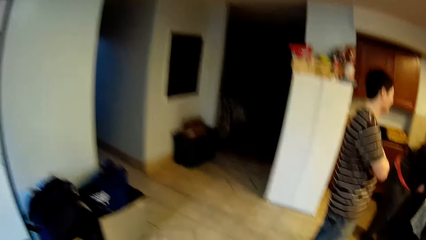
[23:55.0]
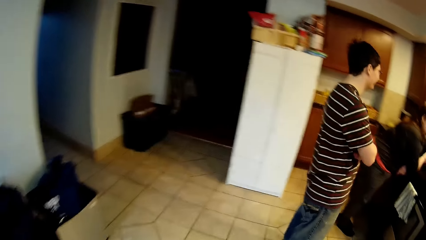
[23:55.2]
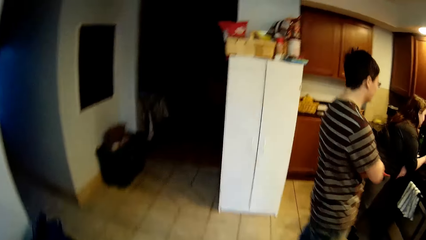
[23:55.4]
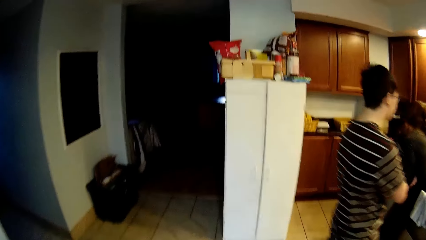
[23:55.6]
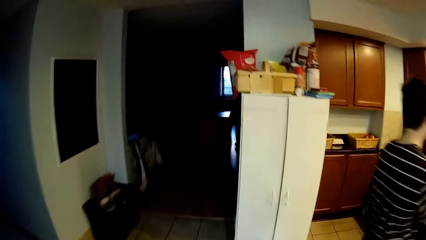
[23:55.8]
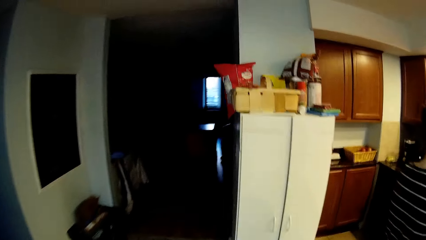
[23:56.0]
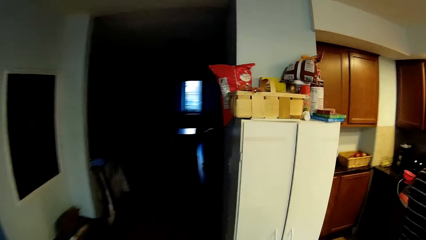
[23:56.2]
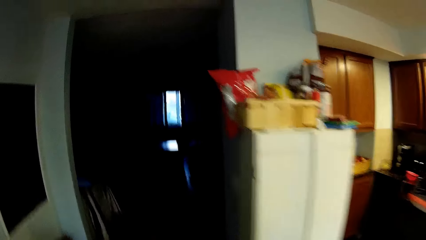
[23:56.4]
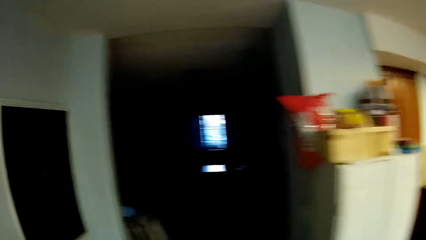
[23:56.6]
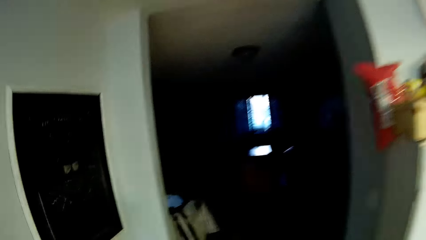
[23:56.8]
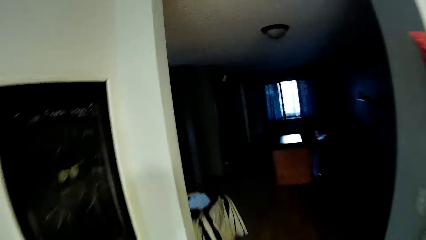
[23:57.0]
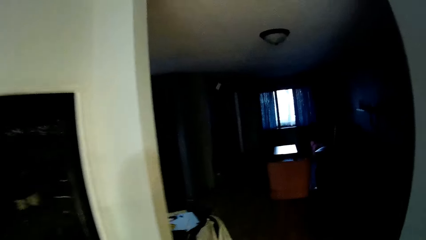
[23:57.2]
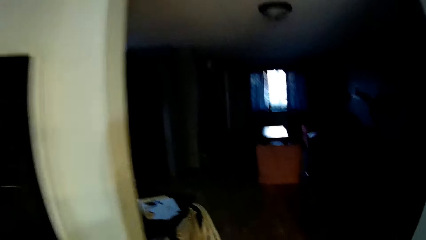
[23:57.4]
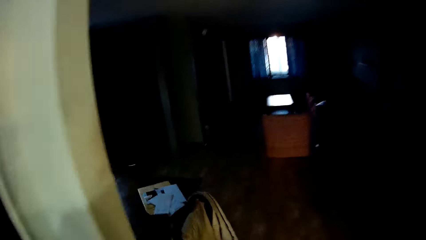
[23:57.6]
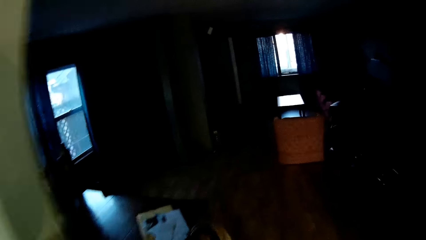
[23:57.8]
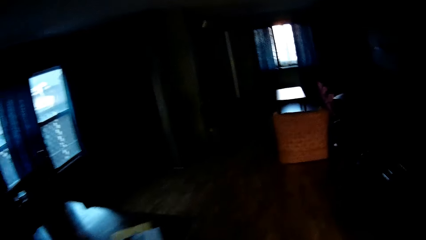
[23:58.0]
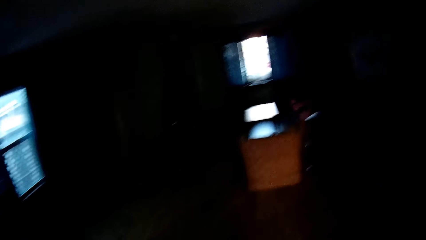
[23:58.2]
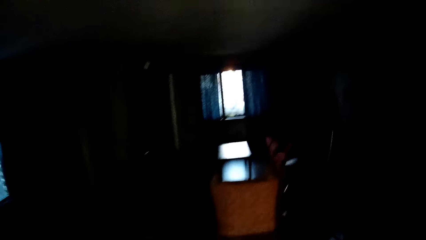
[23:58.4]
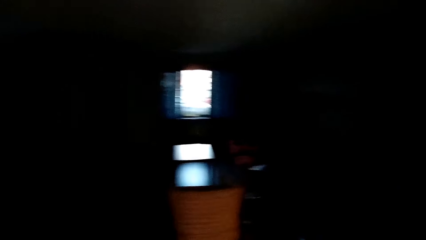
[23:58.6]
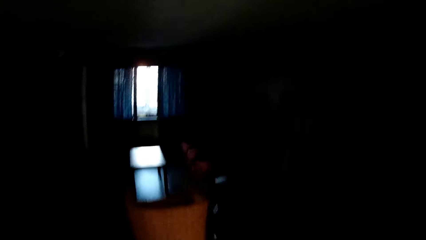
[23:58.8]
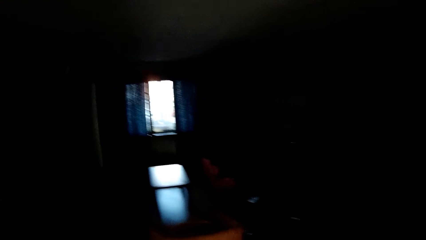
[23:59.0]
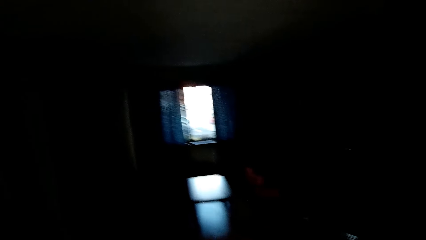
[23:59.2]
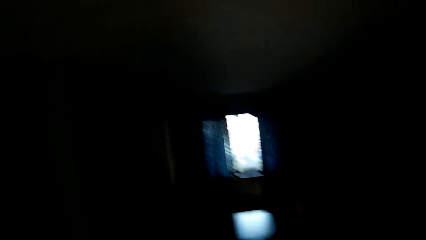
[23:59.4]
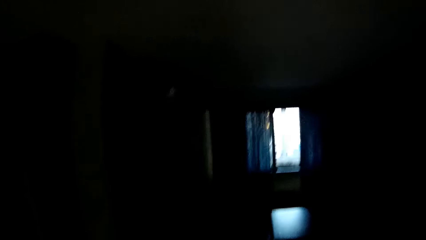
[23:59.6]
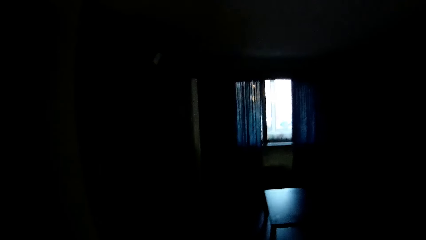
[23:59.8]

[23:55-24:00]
The camera wearer walks in the house.
